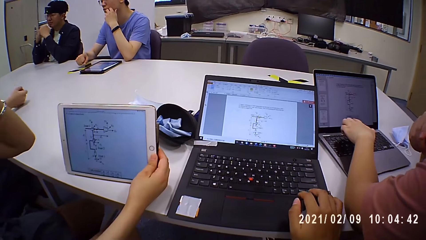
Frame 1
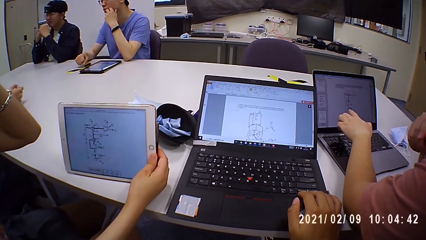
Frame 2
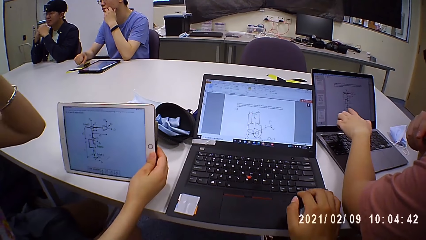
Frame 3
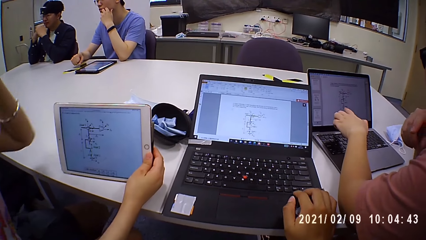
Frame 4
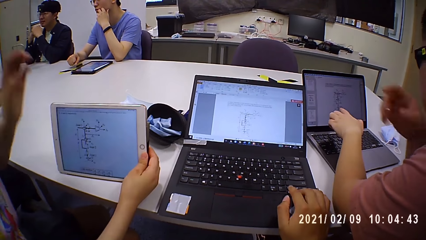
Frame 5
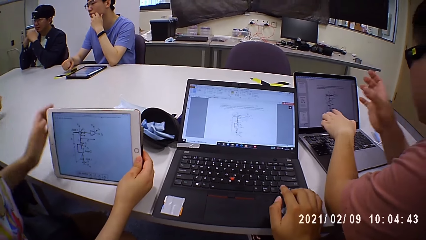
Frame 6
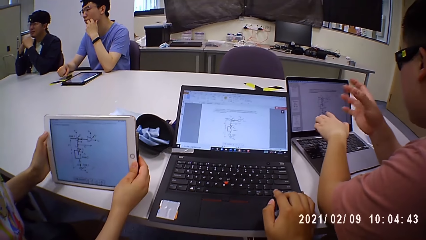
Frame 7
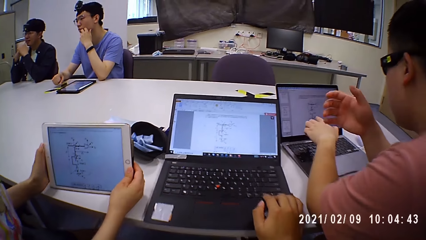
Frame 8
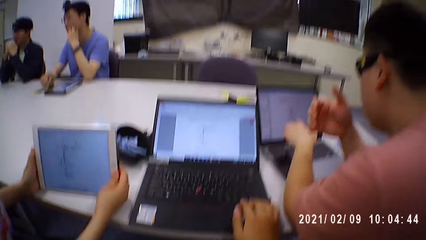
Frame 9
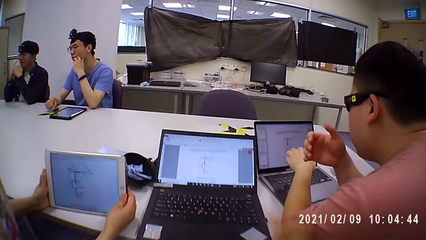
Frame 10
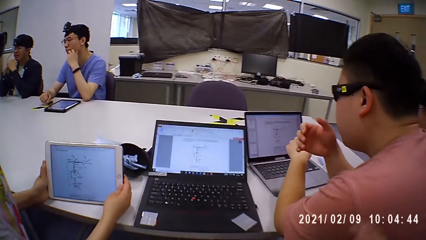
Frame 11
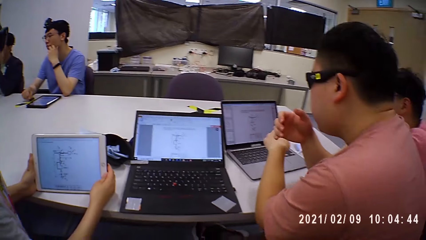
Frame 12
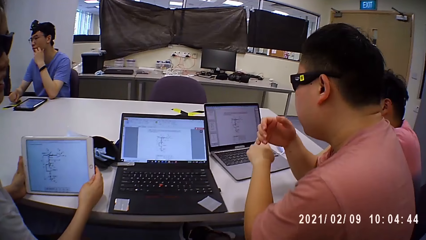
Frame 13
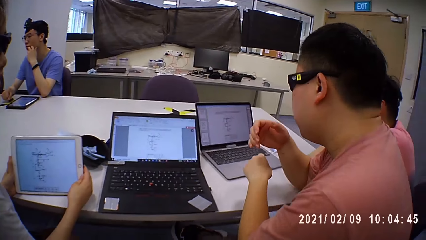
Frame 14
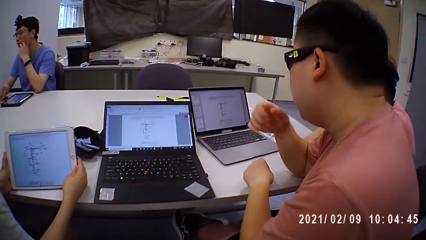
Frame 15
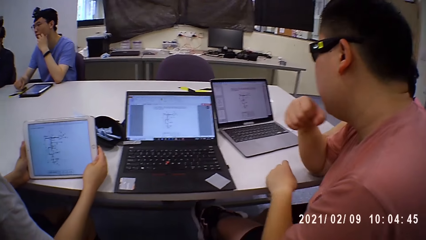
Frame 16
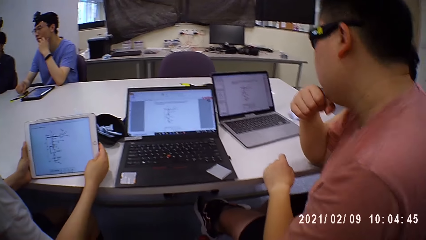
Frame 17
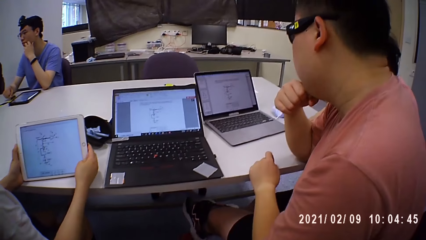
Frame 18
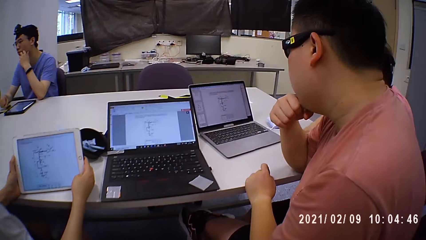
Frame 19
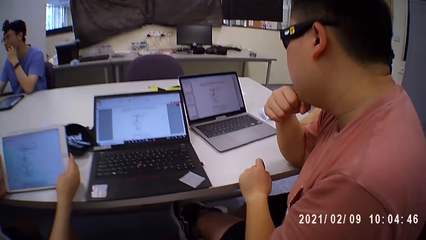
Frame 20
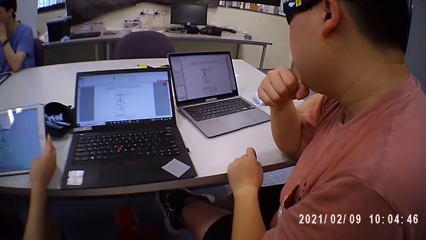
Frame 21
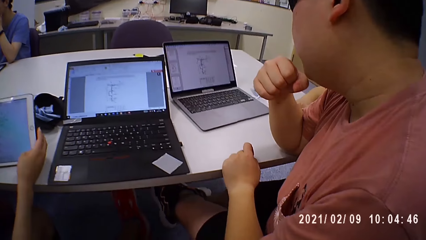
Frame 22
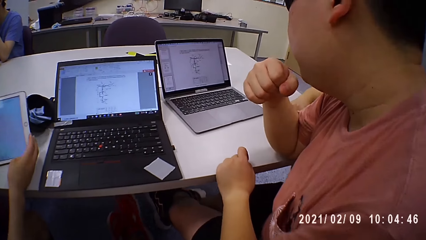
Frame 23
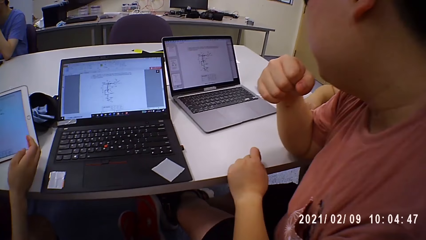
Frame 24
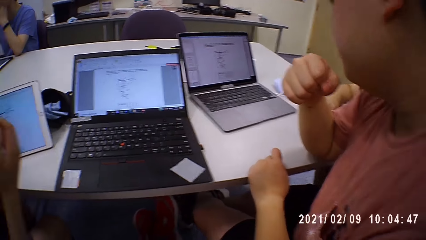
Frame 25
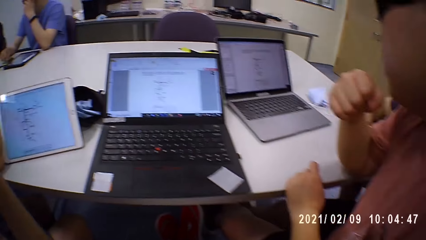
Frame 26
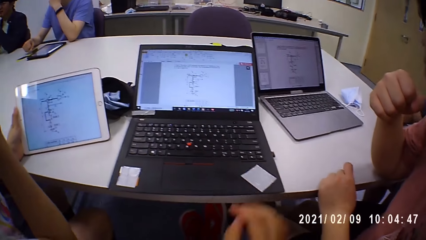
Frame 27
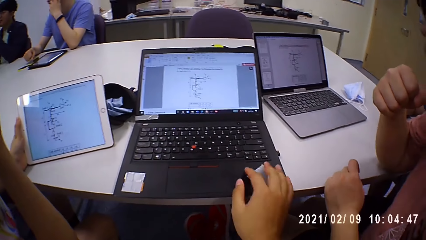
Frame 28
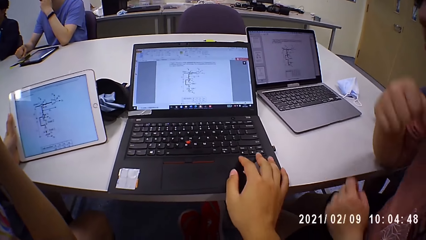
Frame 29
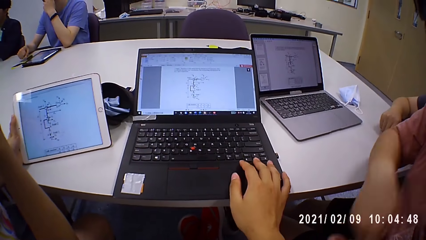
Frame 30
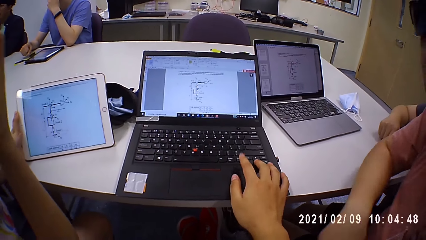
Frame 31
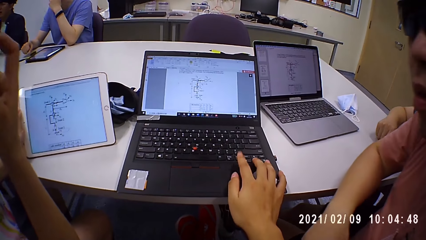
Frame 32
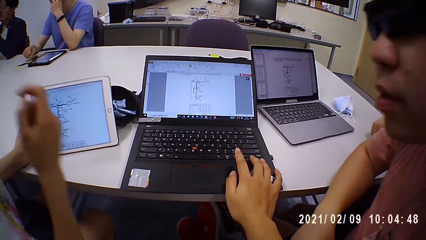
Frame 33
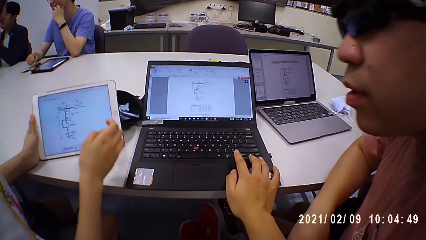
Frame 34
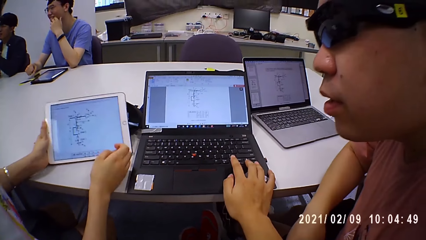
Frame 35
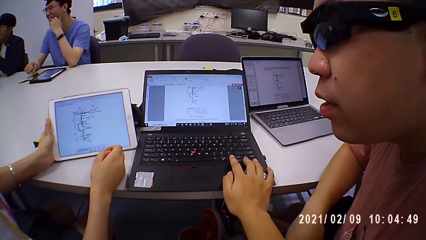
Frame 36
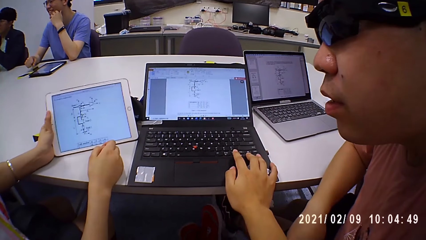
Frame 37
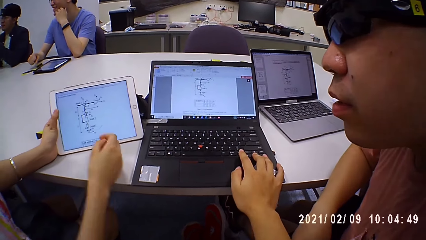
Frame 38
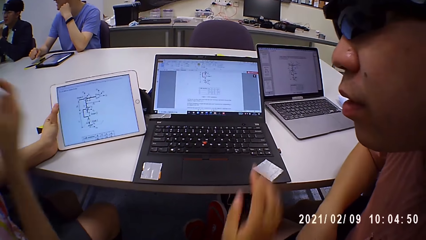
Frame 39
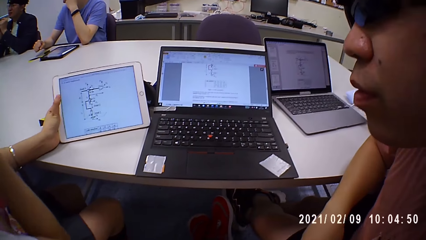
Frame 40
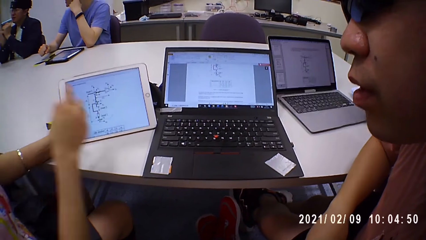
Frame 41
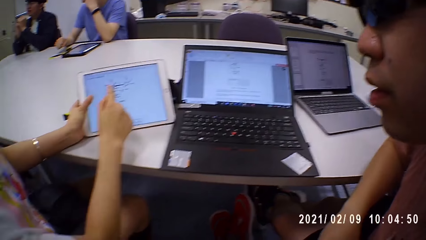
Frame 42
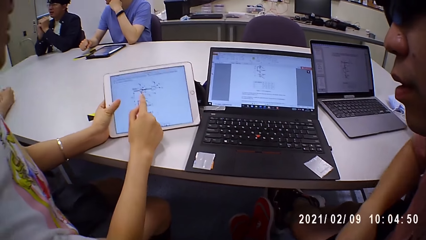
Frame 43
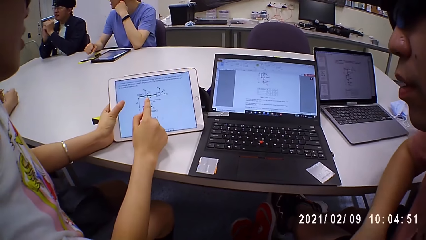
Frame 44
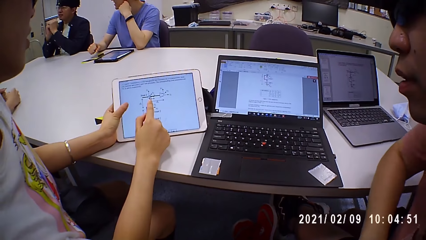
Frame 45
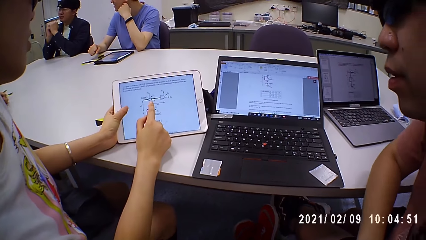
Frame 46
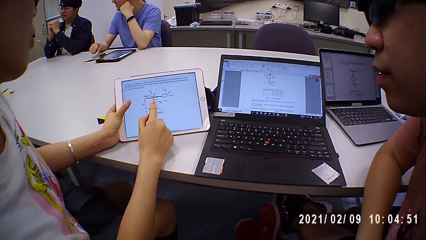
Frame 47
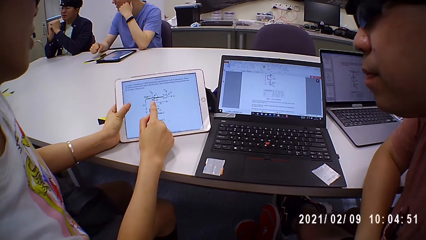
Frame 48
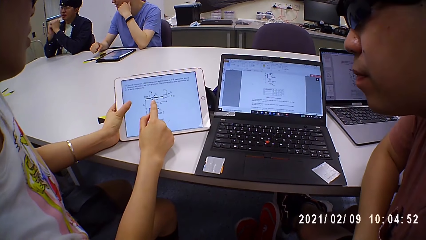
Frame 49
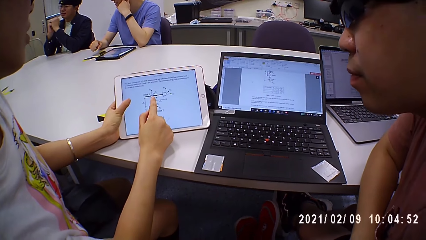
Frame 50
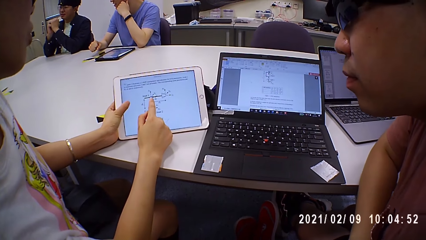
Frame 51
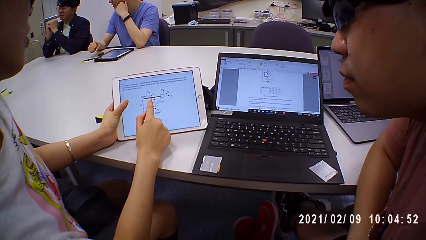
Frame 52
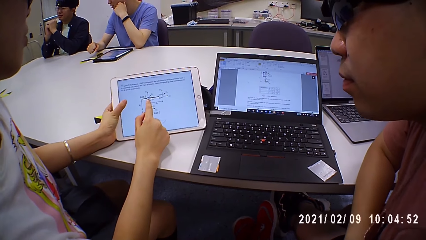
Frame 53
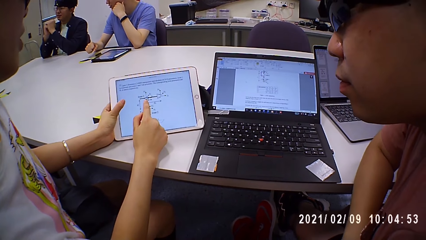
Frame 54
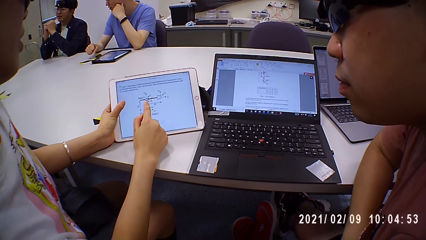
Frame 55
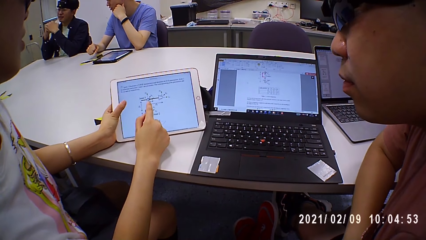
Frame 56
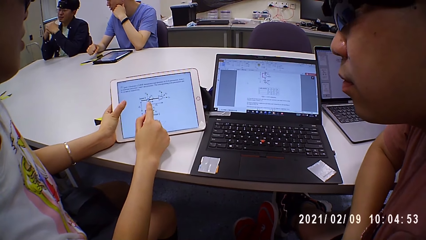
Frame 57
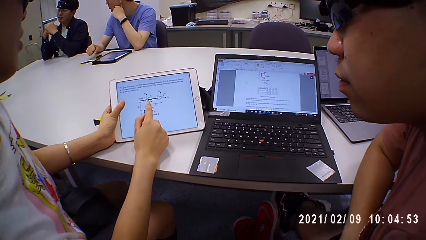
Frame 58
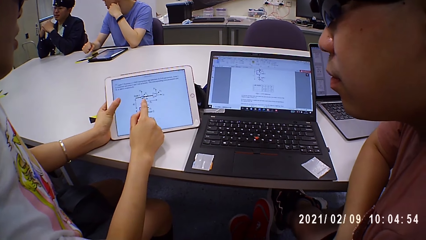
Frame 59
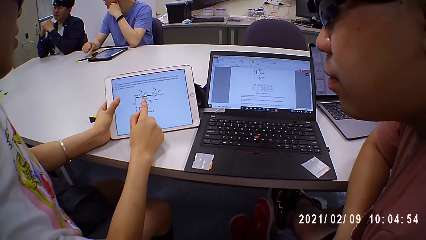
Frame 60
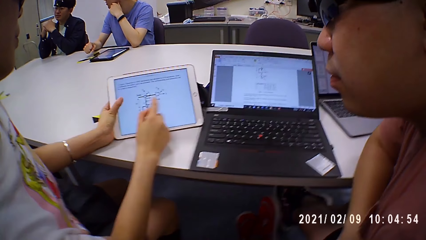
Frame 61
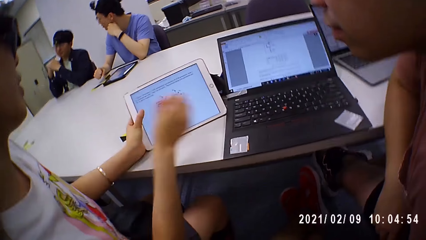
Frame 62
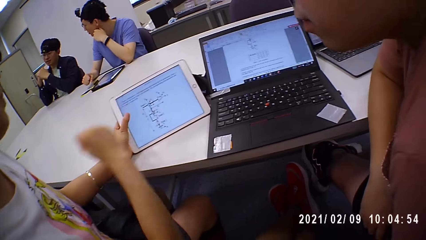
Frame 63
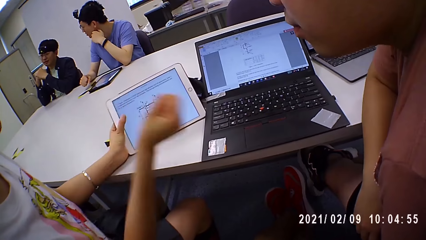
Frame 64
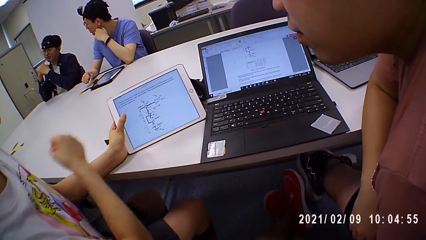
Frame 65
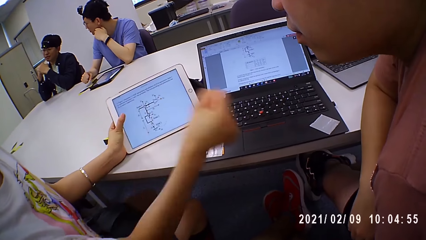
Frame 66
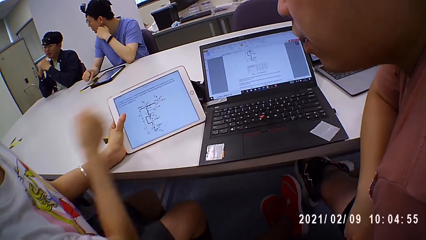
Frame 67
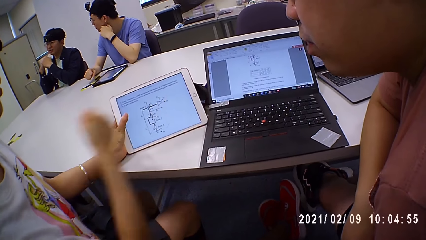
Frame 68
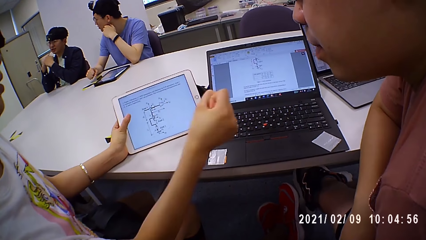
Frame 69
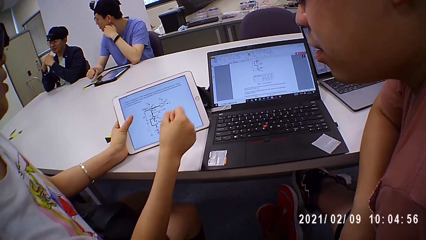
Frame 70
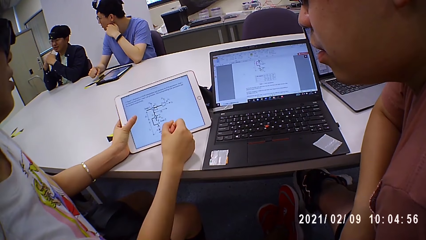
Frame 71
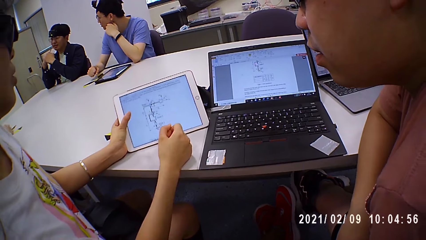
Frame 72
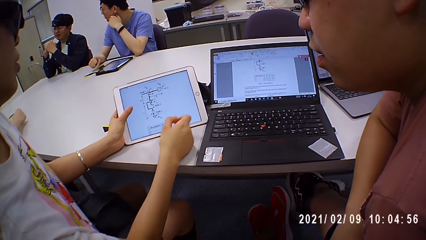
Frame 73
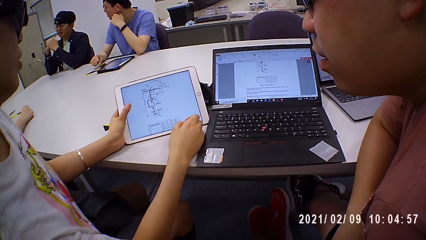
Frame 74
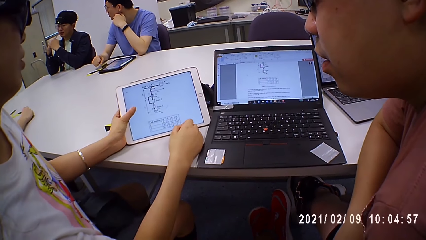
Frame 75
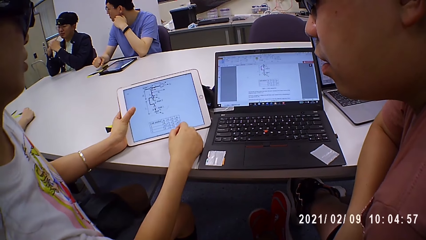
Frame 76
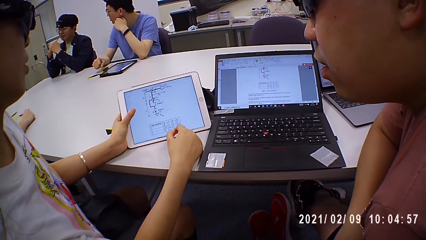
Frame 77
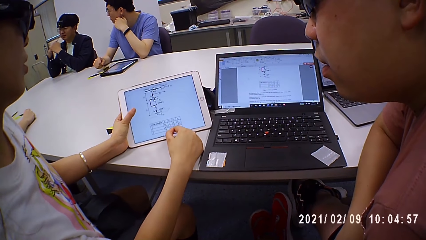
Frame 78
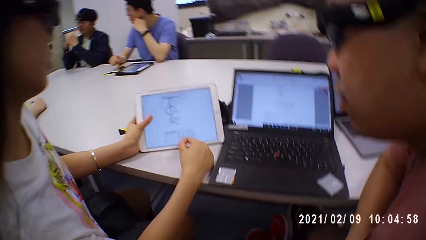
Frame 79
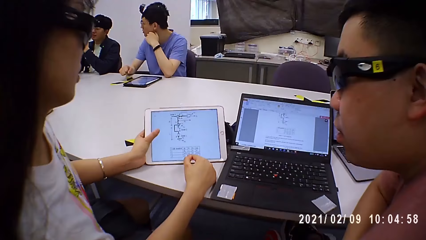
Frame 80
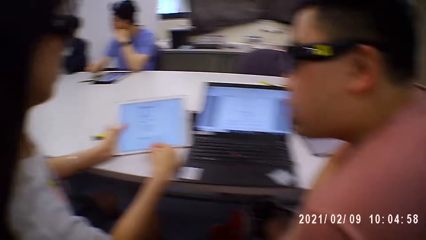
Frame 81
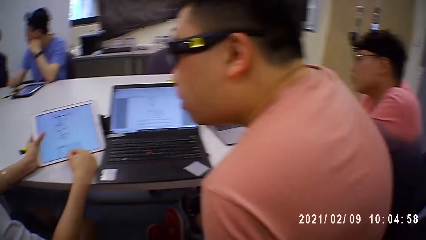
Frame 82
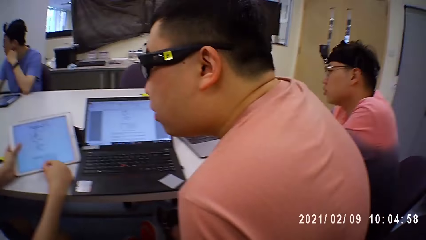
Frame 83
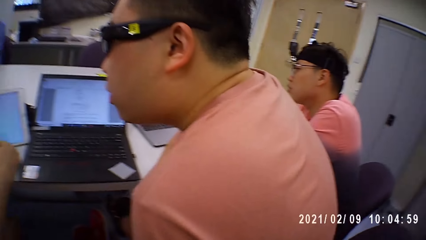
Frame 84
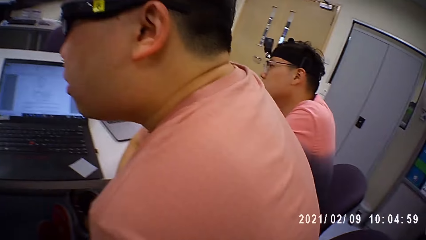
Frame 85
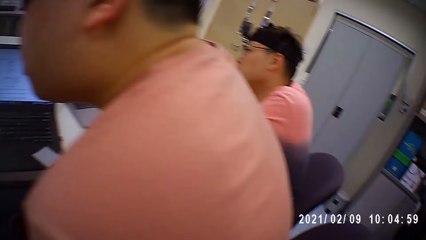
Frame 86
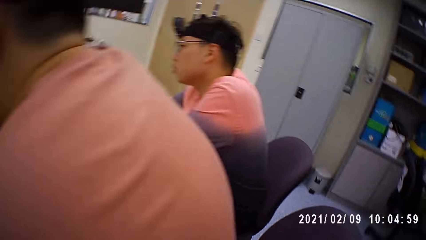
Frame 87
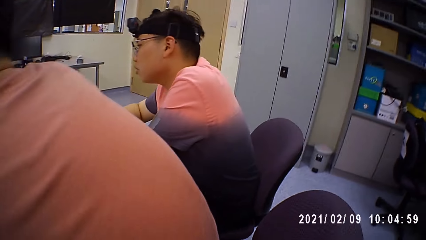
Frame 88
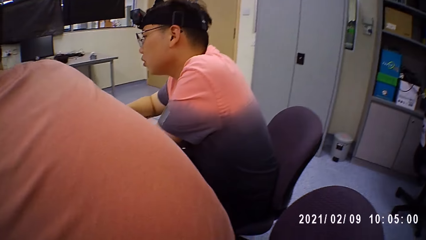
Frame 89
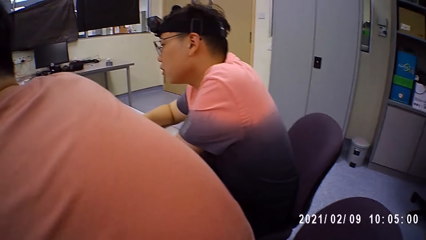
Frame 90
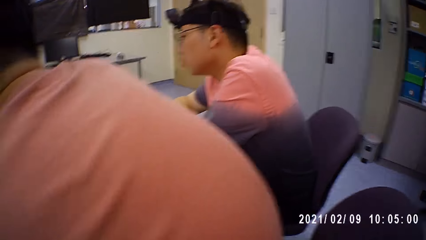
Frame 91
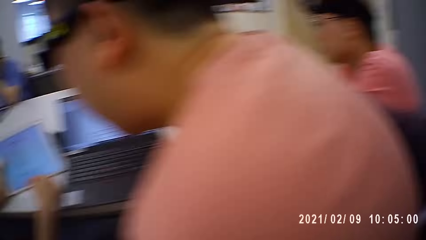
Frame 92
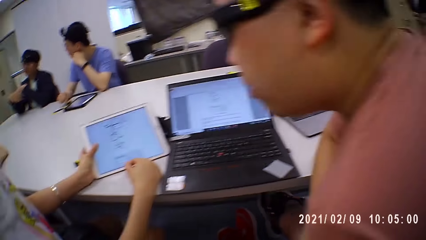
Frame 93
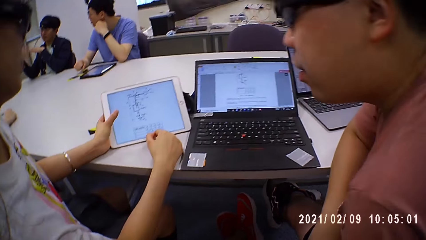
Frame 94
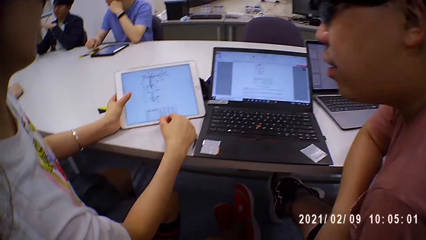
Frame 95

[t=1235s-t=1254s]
The camera wearer browses her laptop. A woman browses her tablet. The woman shakes hands and scrolls on the tablet.
